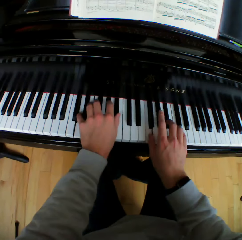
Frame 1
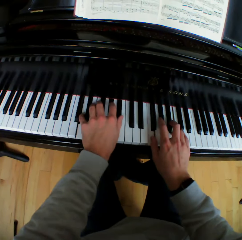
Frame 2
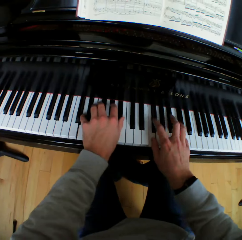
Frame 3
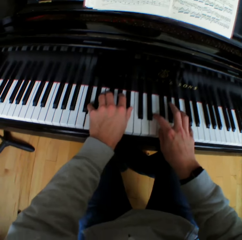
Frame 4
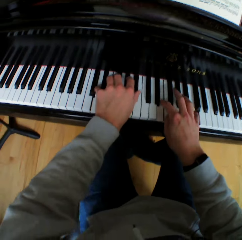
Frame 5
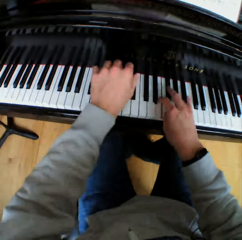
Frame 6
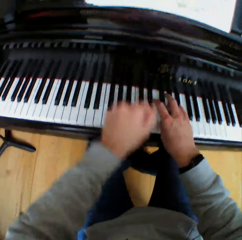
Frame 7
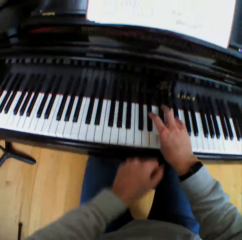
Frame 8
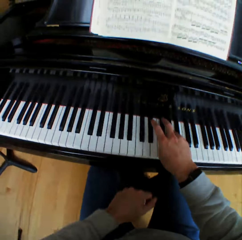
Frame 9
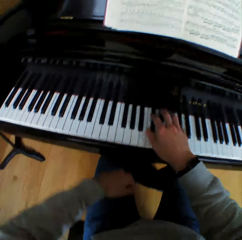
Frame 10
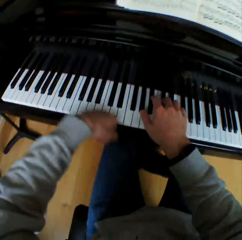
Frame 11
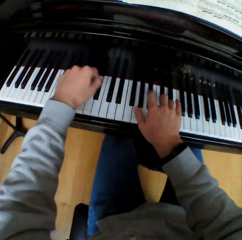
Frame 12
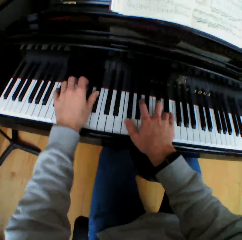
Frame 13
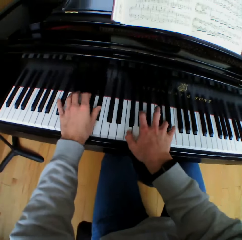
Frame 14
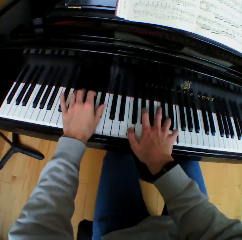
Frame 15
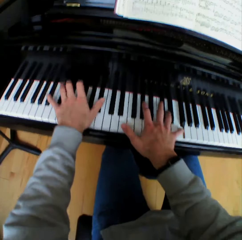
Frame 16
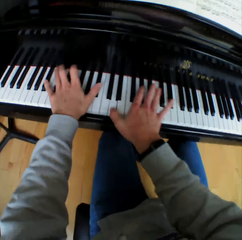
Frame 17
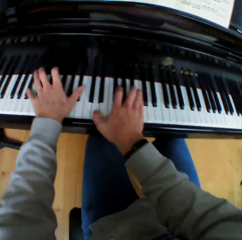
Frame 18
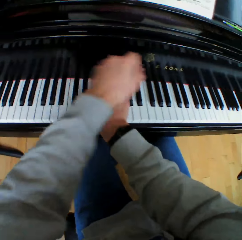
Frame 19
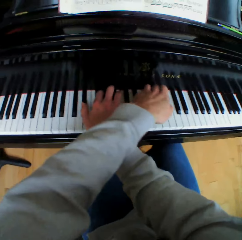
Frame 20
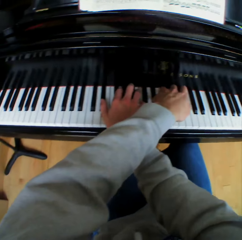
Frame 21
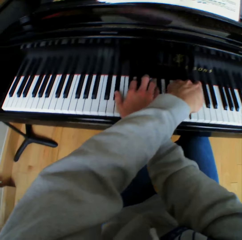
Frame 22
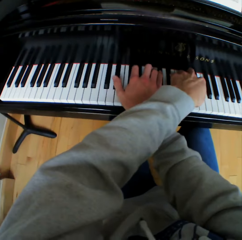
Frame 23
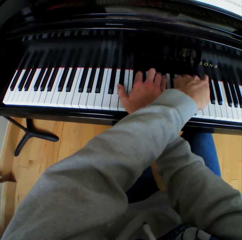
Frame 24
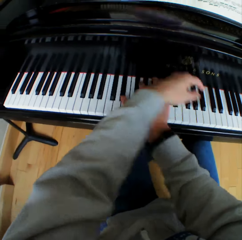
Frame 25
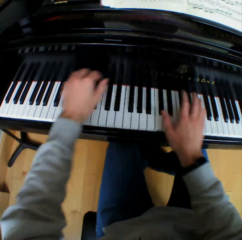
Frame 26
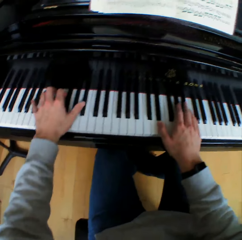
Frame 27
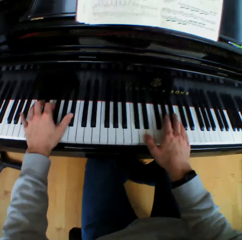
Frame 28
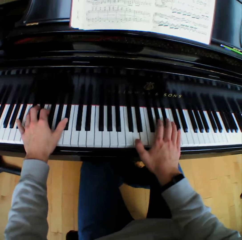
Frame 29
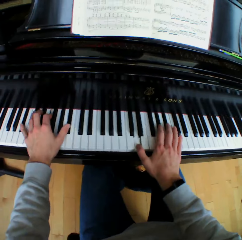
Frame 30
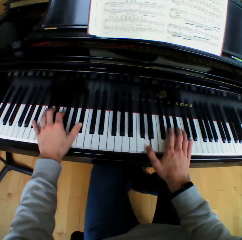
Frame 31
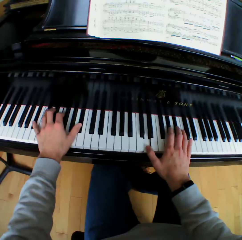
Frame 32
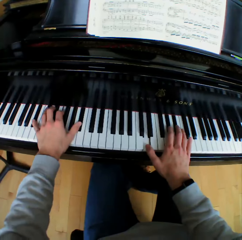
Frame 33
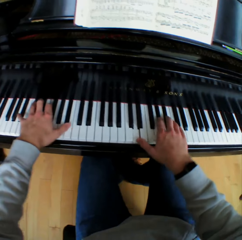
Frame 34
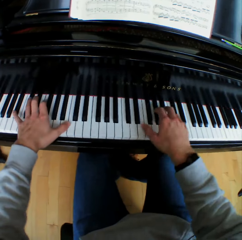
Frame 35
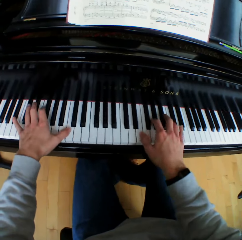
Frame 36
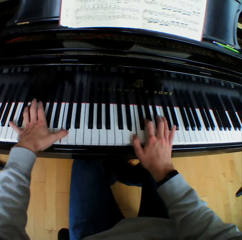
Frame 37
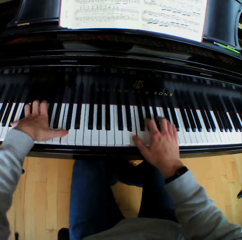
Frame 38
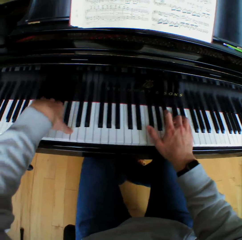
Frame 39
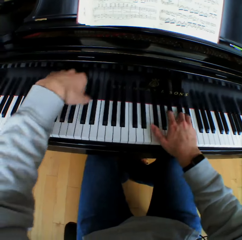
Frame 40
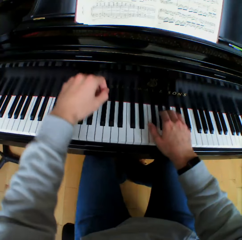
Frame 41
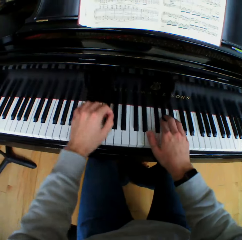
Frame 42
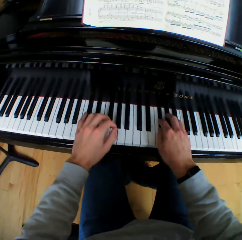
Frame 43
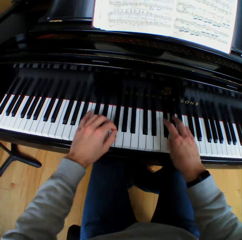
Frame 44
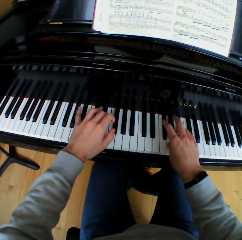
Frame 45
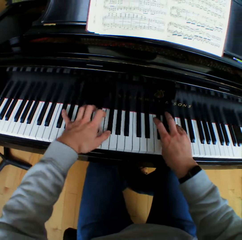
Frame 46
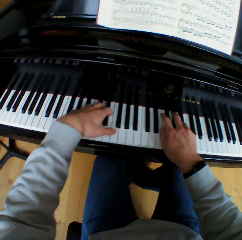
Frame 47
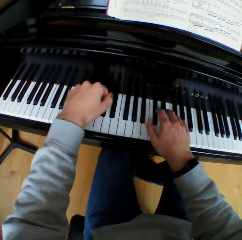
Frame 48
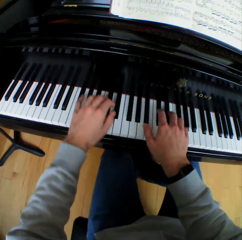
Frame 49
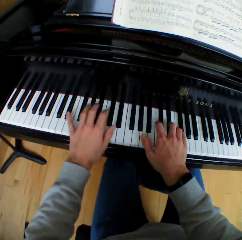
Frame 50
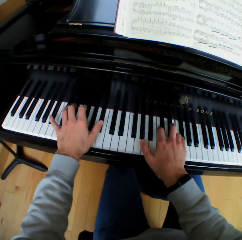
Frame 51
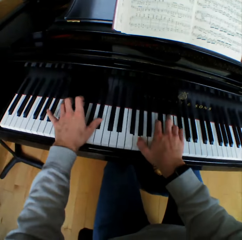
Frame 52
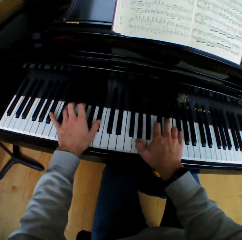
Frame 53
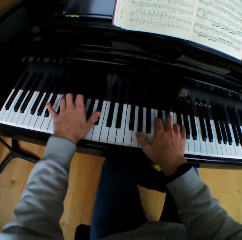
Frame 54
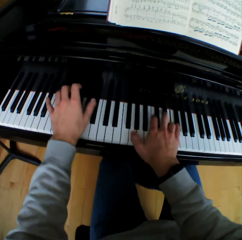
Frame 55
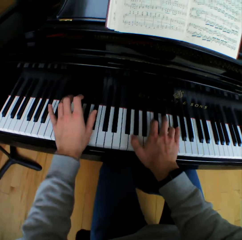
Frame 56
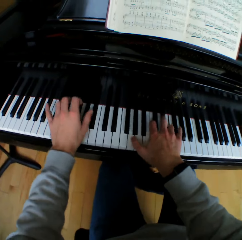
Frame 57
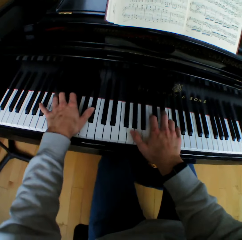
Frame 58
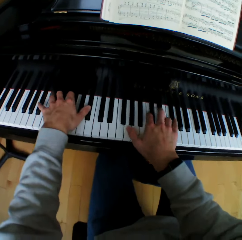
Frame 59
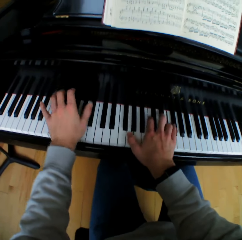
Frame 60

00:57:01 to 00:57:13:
The camera wearer removes his left hand from the piano. He plays piano. He returns his left hand on the piano. He lifts the left hand. He plays the piano with both hands. He crosses his left hand over his right hand. He plays piano. He returns his left hand on the piano. He removes the right hand on top of the left. He plays the piano with both hands. He lifts the left hand and plays piano.

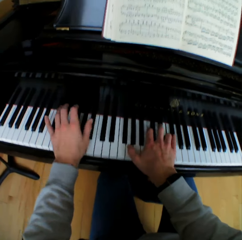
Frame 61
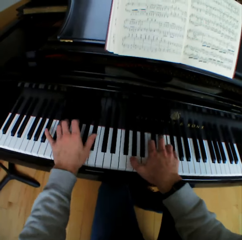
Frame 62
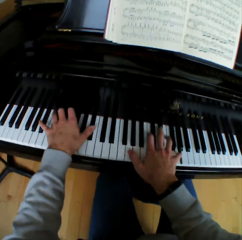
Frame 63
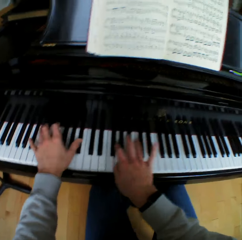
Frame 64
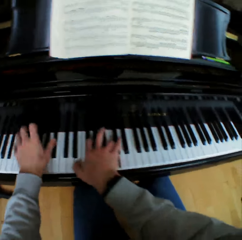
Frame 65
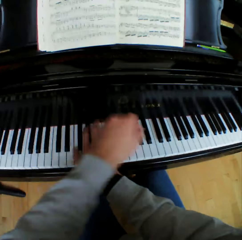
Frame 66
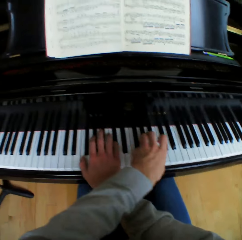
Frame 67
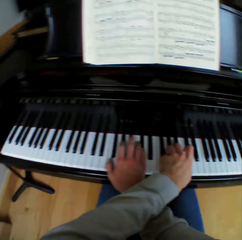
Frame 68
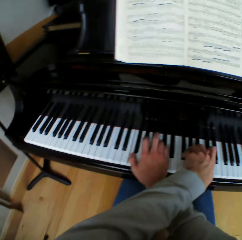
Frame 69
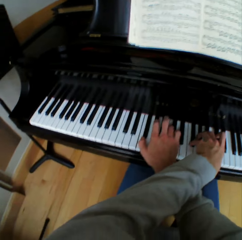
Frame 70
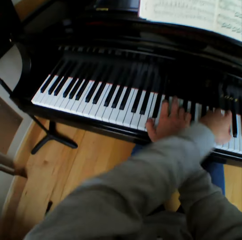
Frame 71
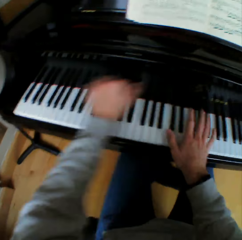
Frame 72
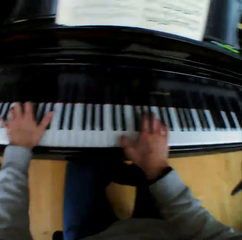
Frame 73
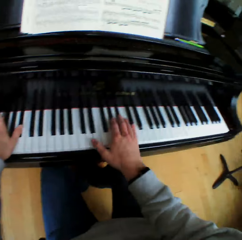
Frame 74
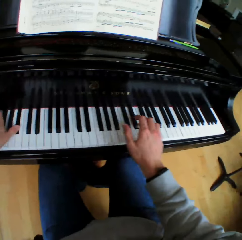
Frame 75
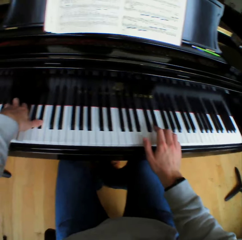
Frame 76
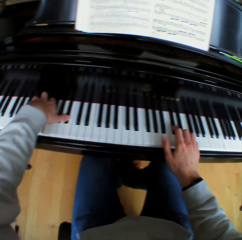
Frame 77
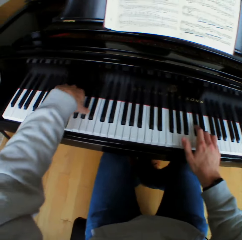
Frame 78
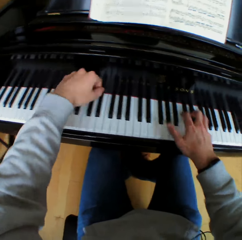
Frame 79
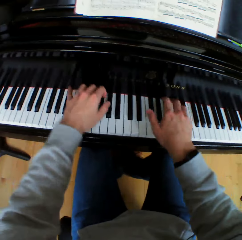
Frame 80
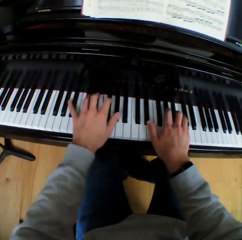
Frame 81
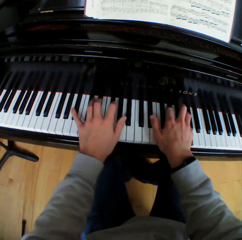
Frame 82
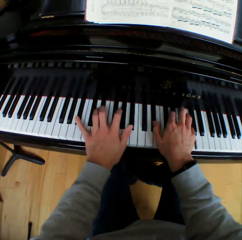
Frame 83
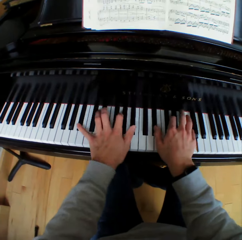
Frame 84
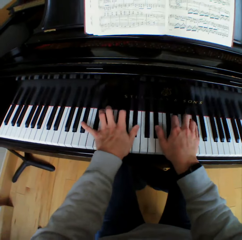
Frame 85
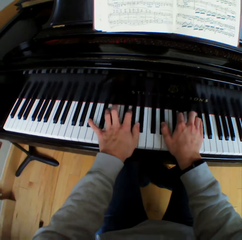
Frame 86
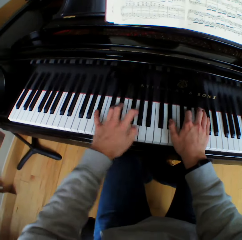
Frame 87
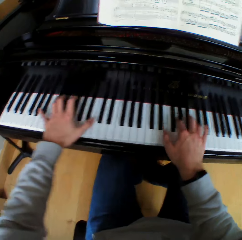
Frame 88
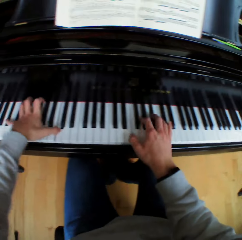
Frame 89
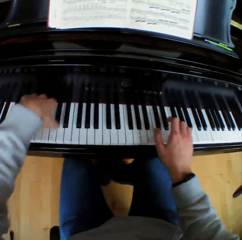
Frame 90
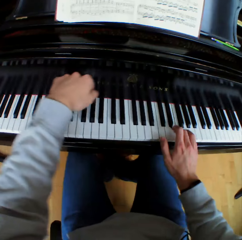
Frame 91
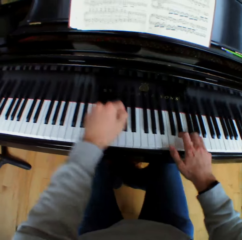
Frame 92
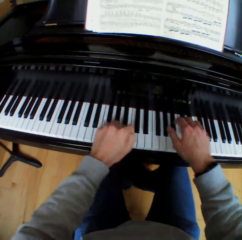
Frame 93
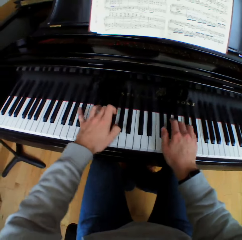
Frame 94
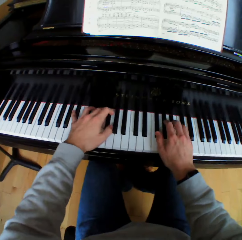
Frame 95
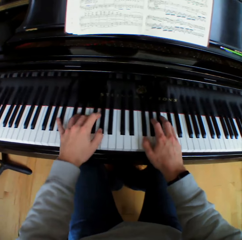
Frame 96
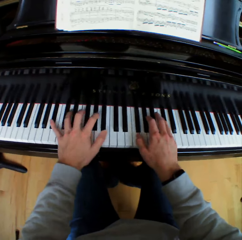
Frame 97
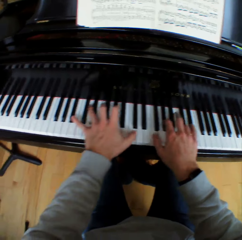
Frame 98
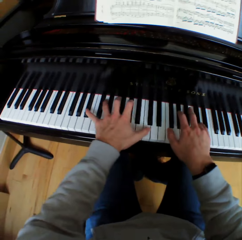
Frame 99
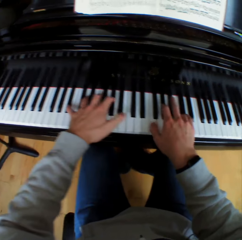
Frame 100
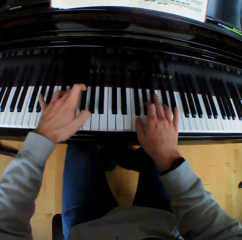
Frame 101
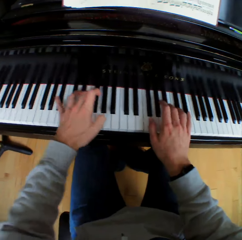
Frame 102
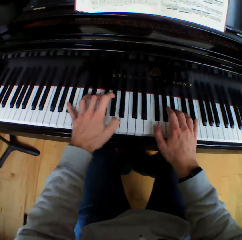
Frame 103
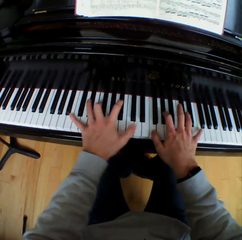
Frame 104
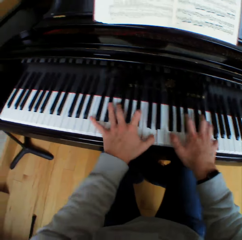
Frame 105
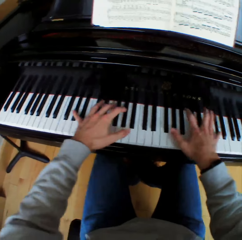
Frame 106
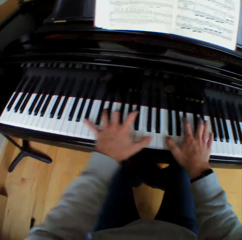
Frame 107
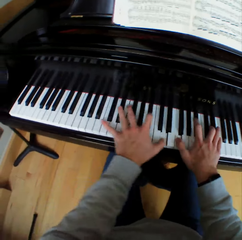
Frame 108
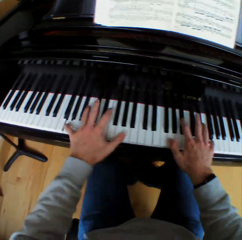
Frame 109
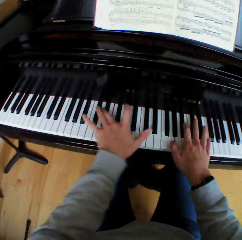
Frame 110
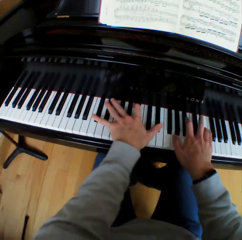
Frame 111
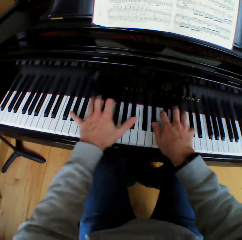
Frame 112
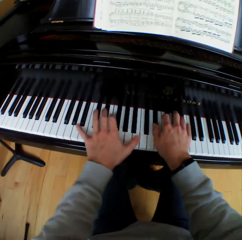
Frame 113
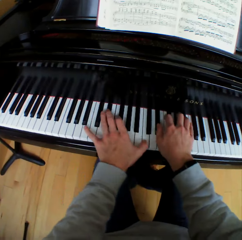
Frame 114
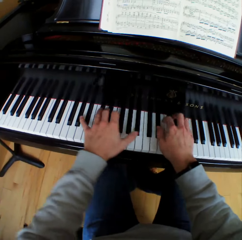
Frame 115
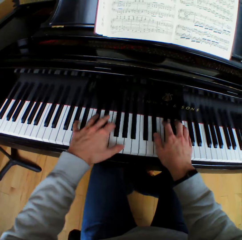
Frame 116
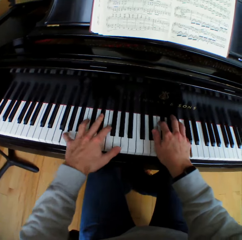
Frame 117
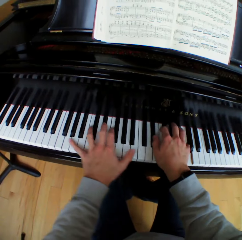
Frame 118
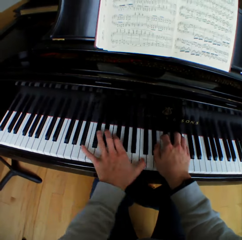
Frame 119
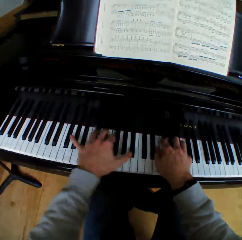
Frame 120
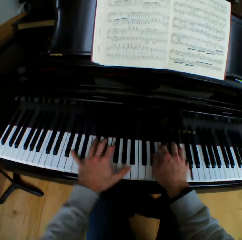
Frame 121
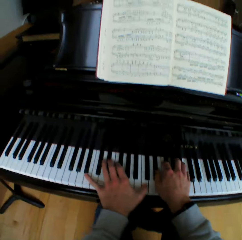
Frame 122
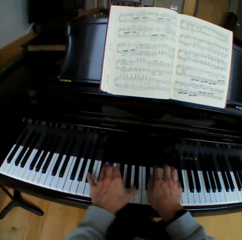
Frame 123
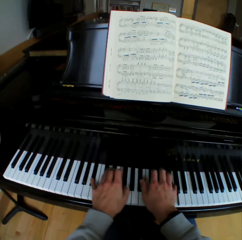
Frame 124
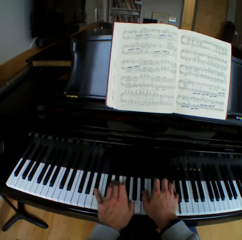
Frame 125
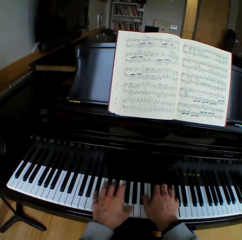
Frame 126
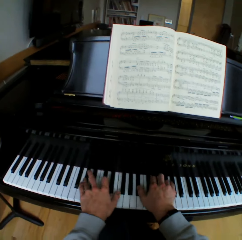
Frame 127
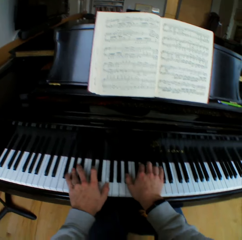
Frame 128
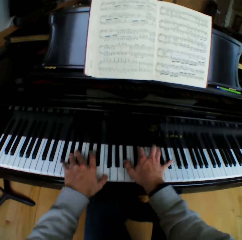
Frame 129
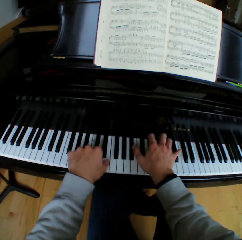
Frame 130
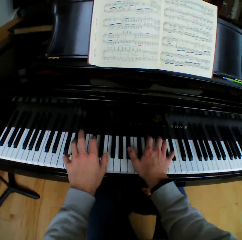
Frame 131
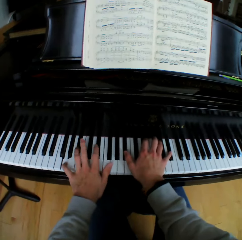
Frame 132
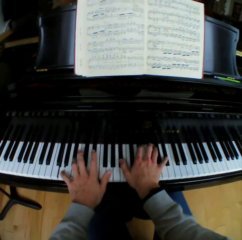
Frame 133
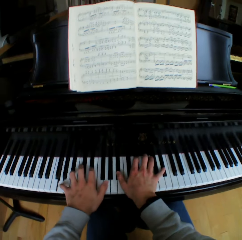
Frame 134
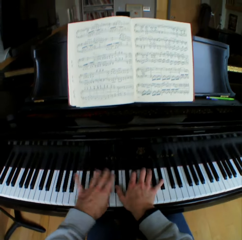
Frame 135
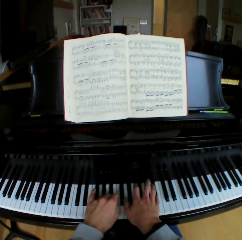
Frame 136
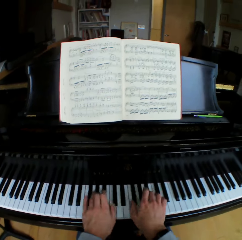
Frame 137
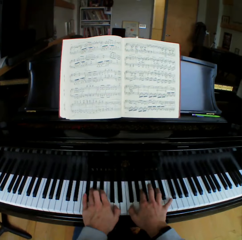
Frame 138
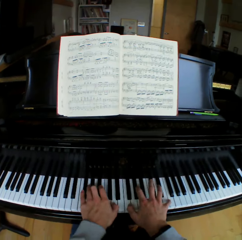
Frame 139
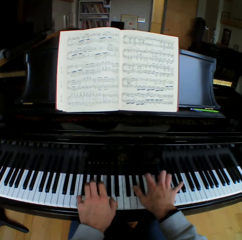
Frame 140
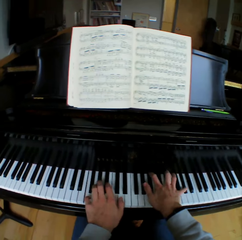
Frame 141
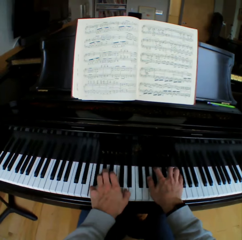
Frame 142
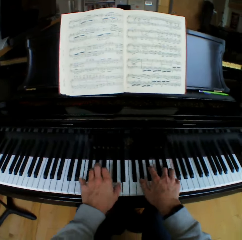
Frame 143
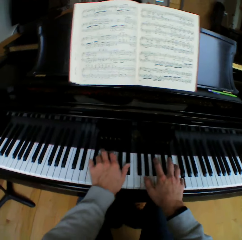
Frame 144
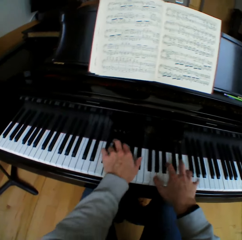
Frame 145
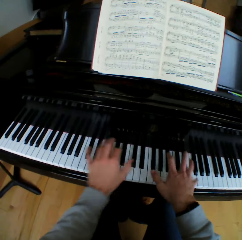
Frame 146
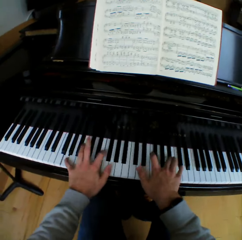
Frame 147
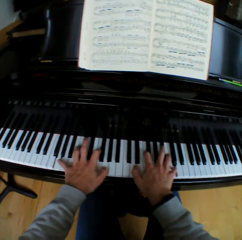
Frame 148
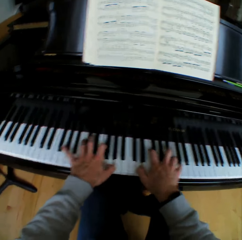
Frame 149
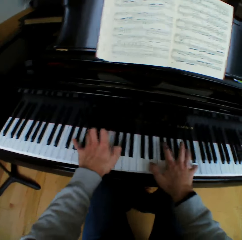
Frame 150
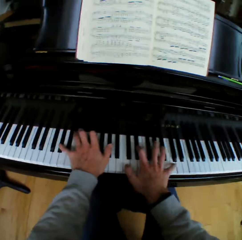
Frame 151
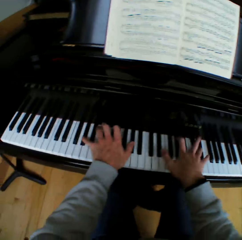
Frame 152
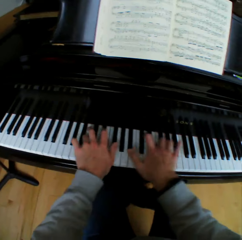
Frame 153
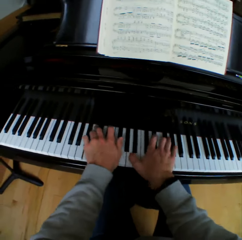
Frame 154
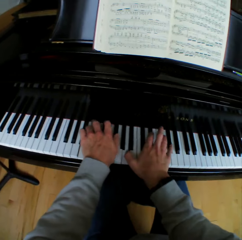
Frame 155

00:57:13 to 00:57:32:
The camera wearer crosses his left hand over his right hand. He plays the piano. He returns his left hand on the piano. He removes the right hand on top of the left. He plays the piano with both hands. He moves the left hand and plays the piano. He moves the left hand and plays the piano. He moves the left hand and plays the piano.
